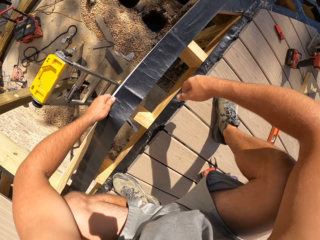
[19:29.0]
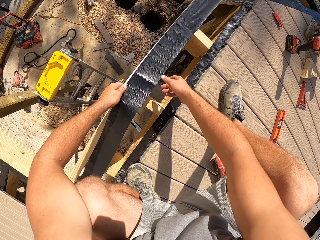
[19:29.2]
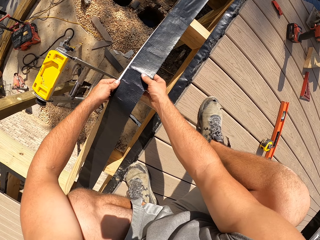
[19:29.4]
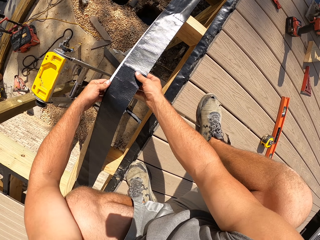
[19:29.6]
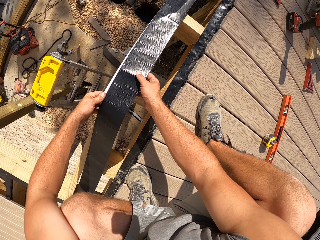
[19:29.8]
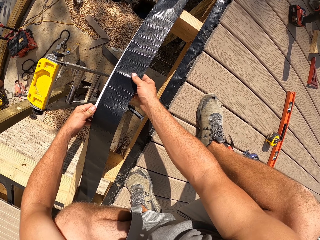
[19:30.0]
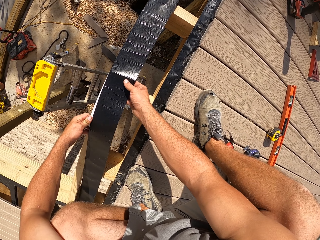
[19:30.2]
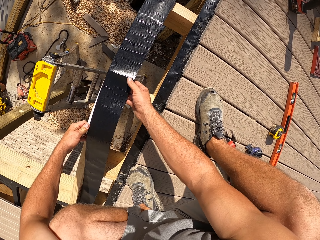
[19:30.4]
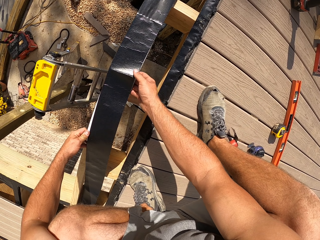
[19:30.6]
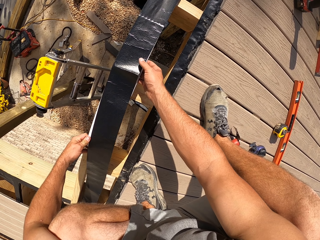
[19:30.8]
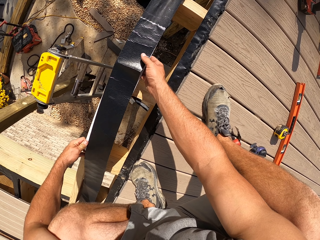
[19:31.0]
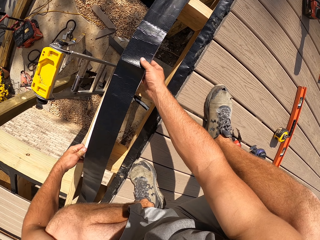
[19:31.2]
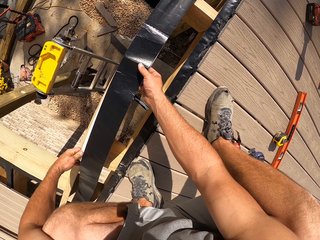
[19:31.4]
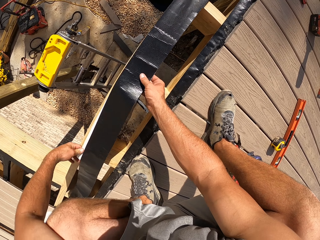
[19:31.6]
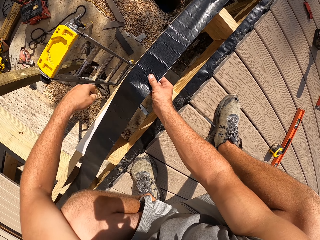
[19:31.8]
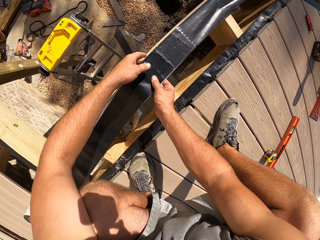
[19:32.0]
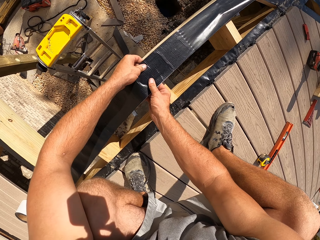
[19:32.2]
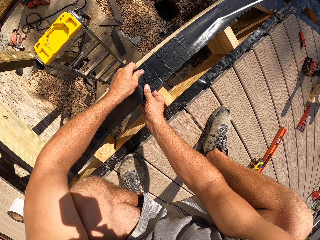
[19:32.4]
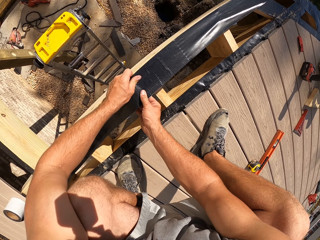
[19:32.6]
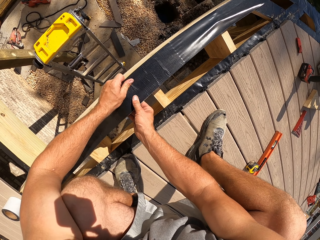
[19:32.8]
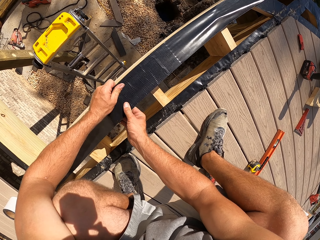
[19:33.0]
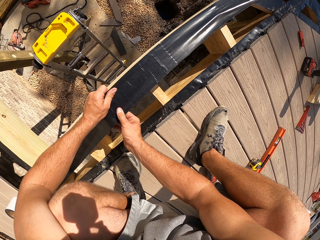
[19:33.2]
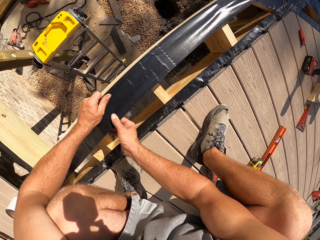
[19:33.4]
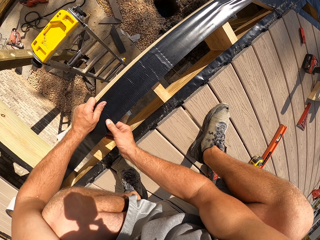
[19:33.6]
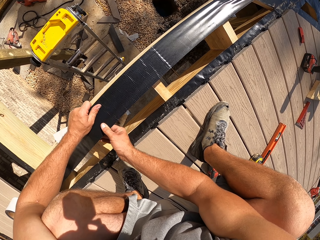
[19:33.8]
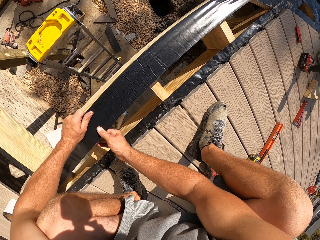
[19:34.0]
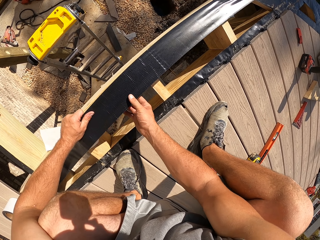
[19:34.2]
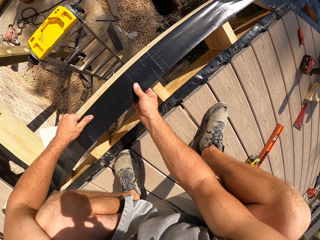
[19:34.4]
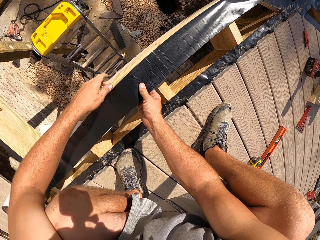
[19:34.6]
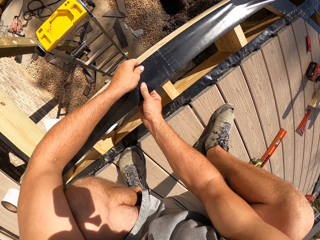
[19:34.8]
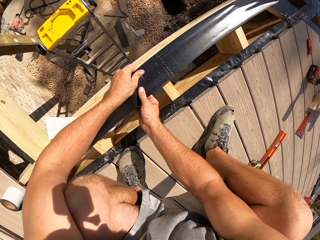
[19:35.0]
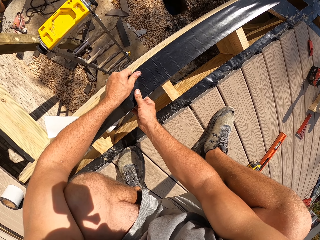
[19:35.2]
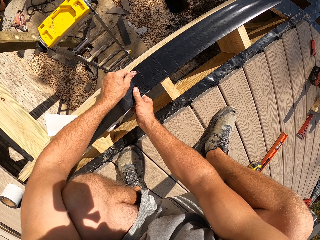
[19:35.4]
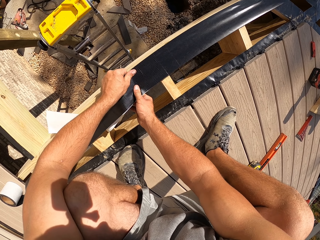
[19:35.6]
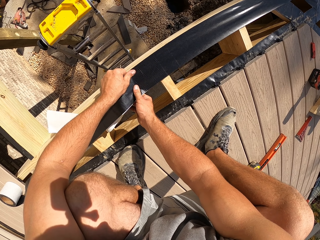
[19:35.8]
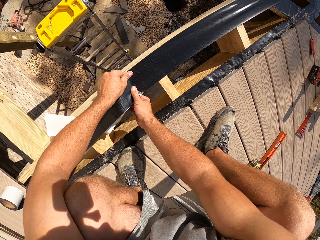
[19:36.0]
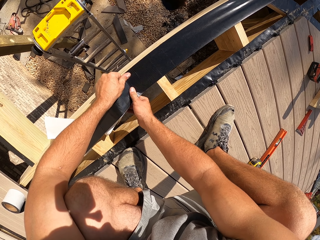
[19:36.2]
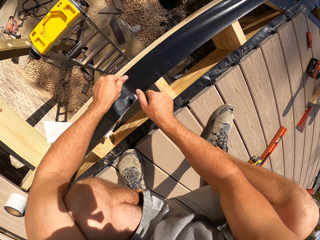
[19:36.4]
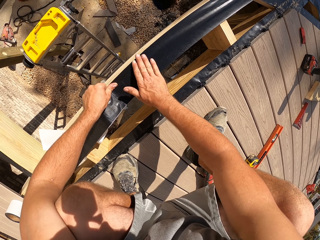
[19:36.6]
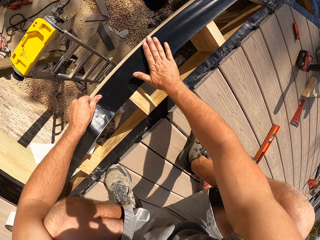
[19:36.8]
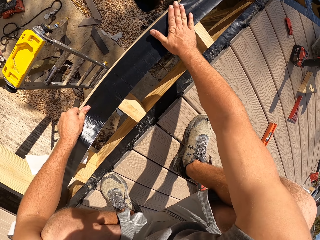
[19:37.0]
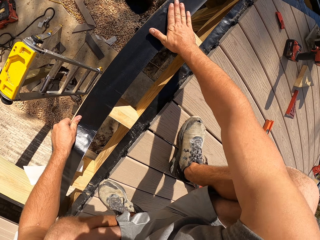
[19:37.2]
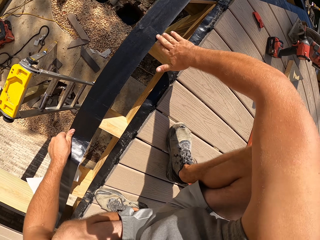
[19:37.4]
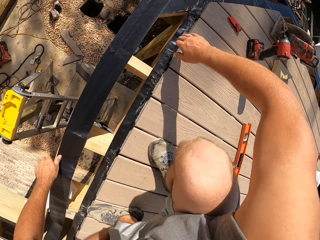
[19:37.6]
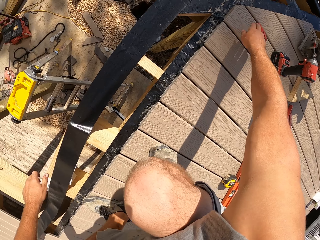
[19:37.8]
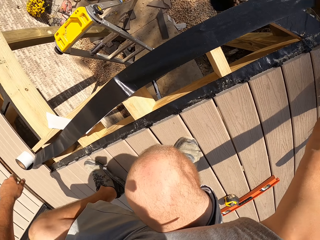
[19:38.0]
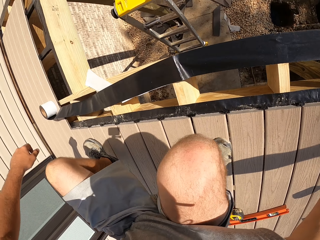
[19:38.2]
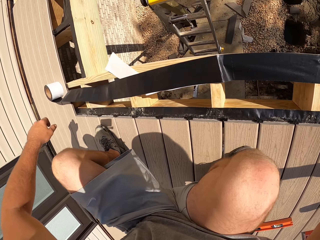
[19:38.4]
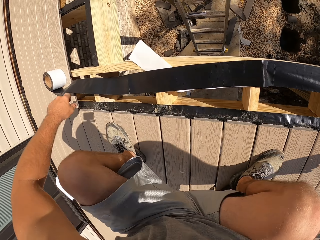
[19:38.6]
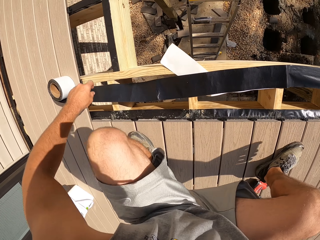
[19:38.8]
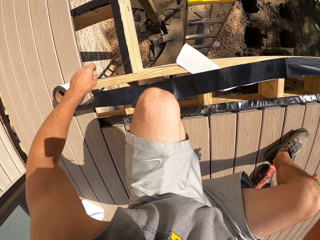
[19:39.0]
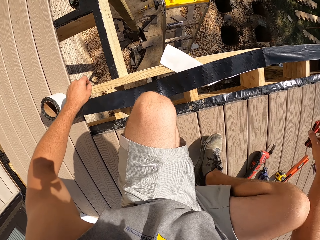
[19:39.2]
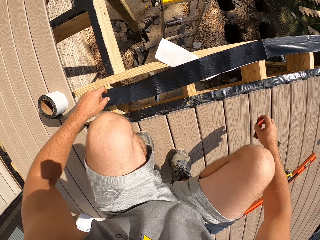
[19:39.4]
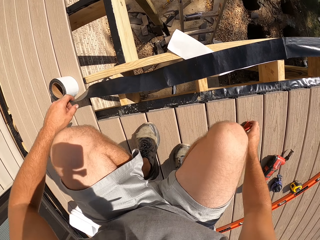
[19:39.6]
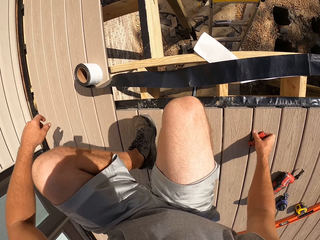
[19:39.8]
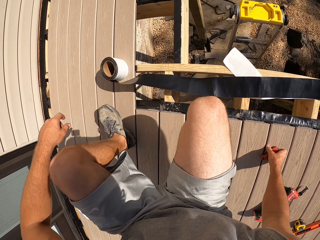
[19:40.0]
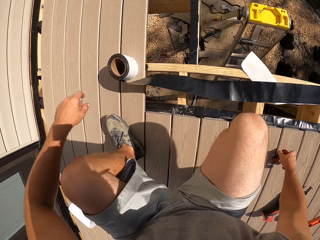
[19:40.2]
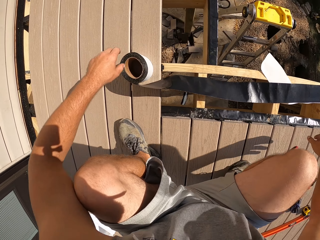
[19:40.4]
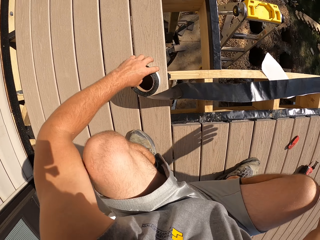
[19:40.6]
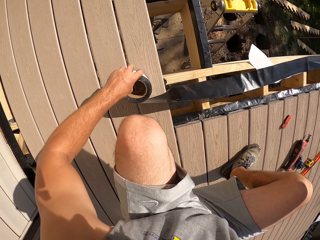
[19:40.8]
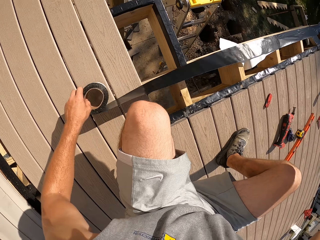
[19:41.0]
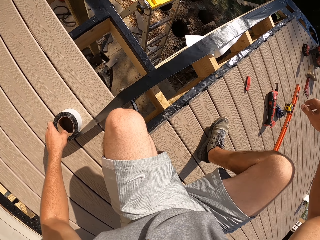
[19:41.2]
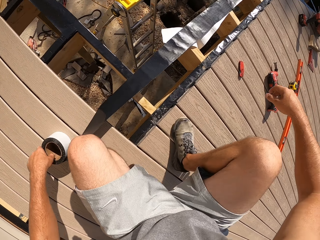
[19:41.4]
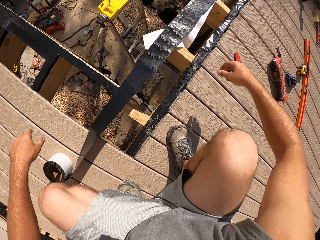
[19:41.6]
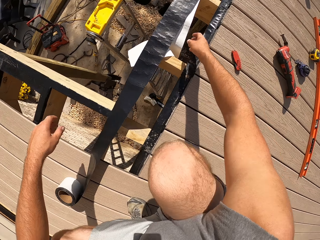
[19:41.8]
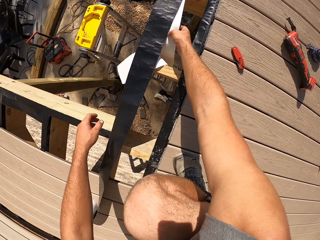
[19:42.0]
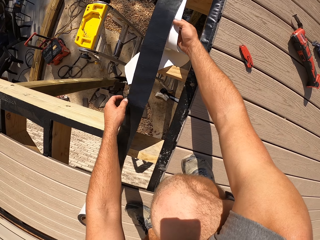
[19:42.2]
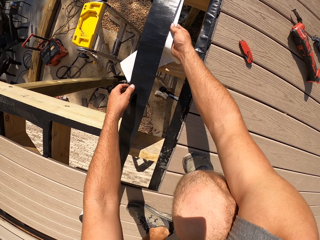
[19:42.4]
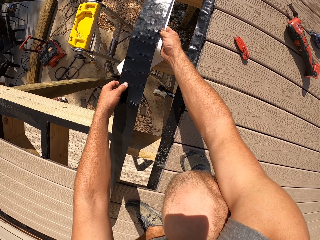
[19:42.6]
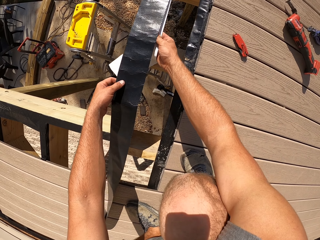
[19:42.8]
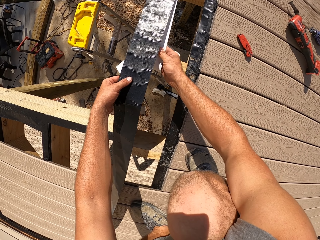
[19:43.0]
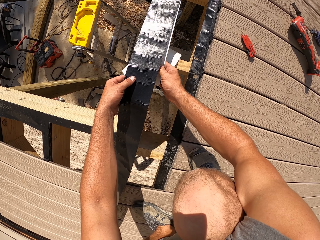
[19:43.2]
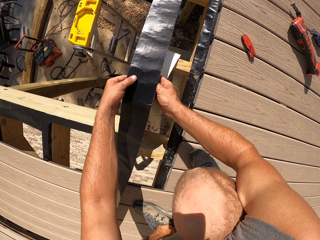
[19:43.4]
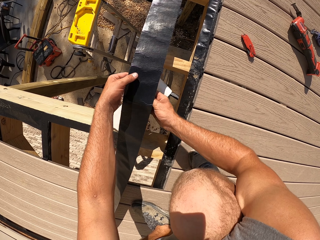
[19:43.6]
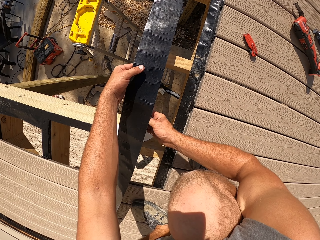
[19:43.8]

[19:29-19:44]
The camera wearer unwraps the build tape and attaches the build tape on the joist. They pick up the cutter, move on the platform and place the cutter on the floor board. They hold the build tape and unwrap the build tape.

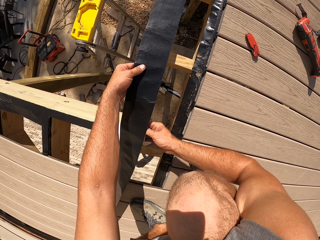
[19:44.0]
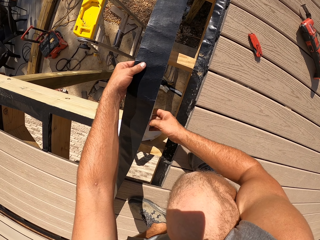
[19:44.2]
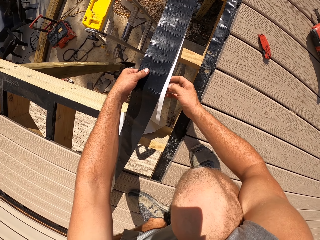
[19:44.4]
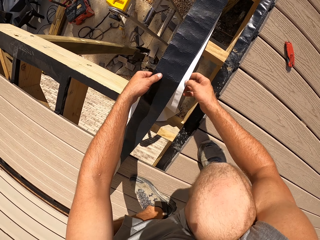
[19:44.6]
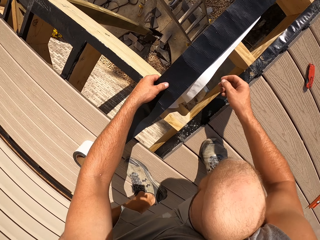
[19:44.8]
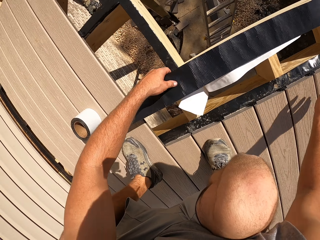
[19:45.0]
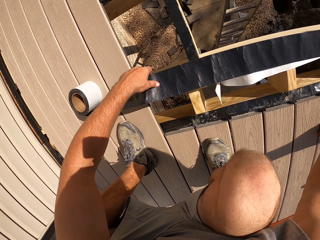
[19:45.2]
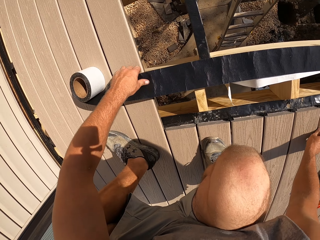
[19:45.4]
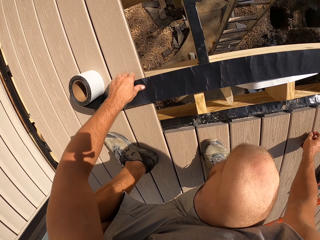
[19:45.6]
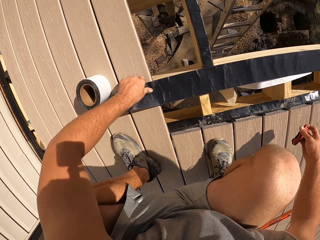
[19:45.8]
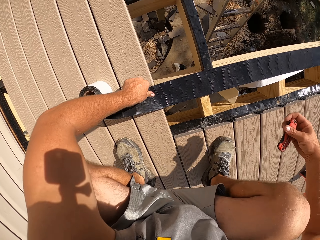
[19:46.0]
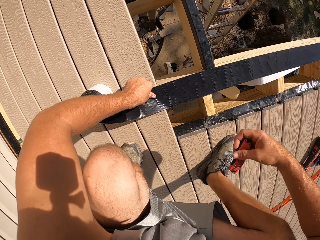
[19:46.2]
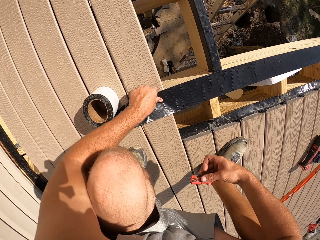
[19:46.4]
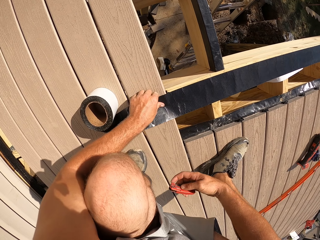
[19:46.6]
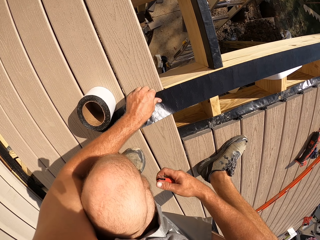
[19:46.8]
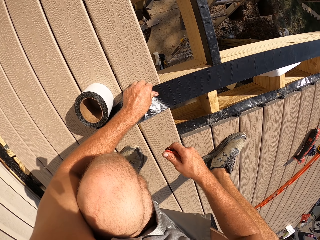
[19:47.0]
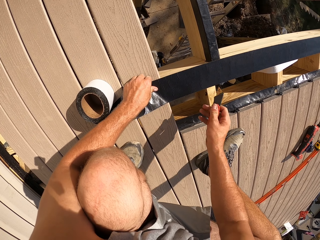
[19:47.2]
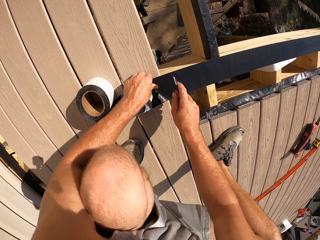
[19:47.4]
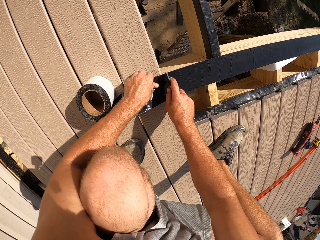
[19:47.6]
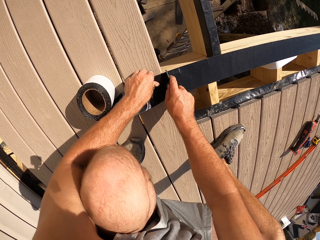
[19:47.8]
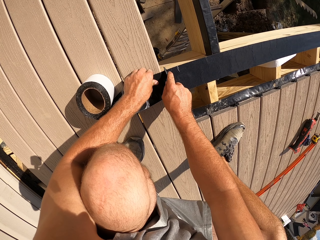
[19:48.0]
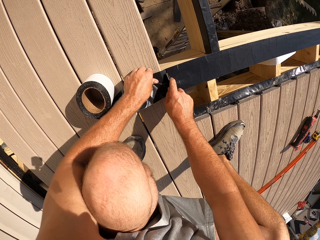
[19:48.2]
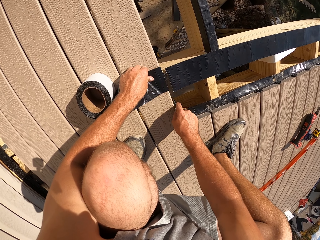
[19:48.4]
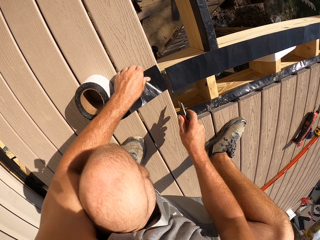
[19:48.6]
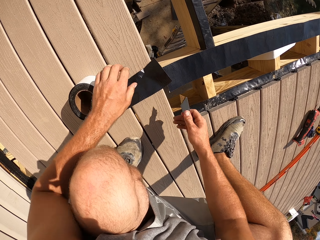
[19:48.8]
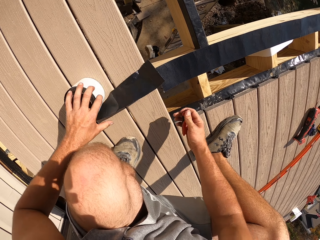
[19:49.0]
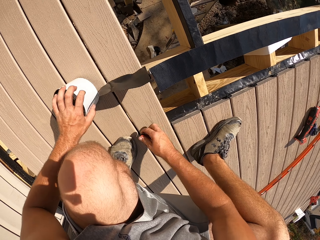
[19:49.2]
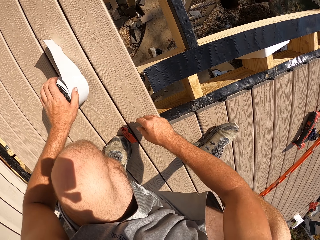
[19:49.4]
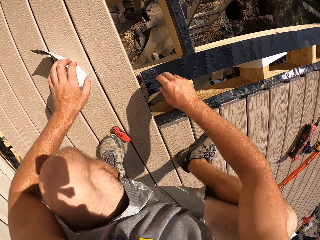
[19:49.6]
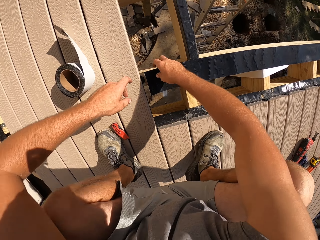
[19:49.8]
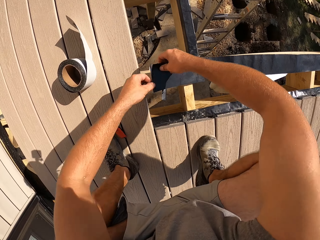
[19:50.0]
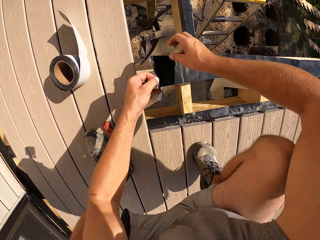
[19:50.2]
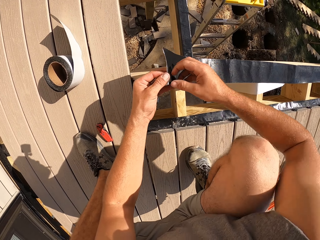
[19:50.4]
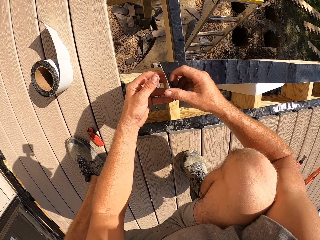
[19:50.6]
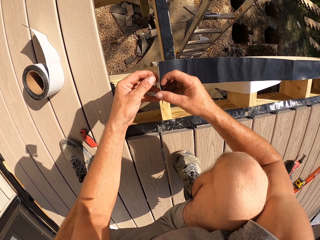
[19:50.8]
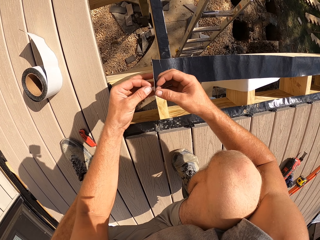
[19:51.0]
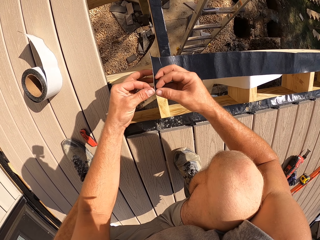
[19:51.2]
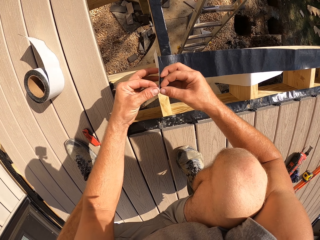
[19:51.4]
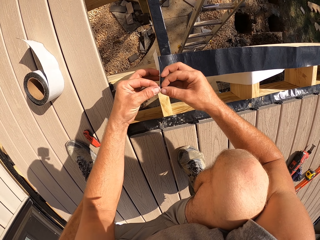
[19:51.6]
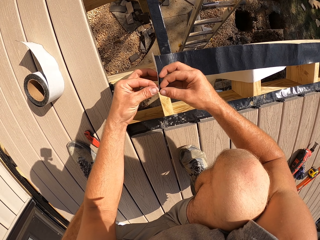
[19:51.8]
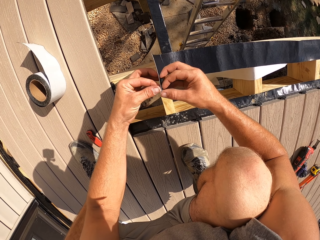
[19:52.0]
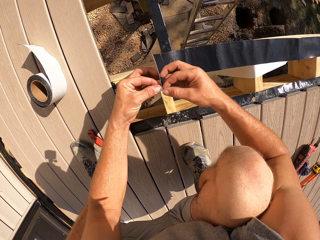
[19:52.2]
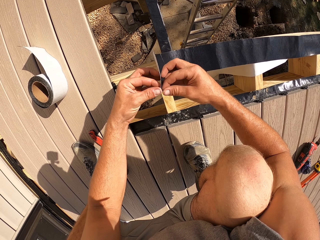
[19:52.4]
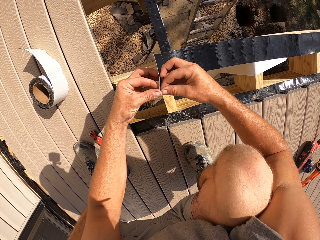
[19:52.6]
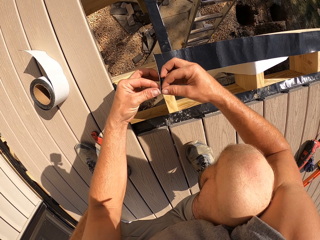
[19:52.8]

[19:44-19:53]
The camera wearer picks up the cutter. They cut the build tape or wood tape. They fold the cutter and place the cutter on the floor board. They hold the wood tape and unwrap the build tape.
